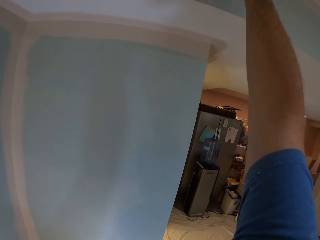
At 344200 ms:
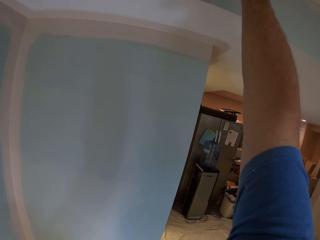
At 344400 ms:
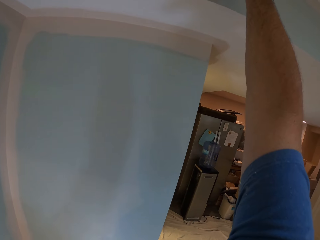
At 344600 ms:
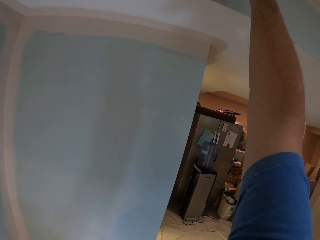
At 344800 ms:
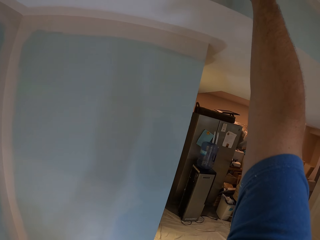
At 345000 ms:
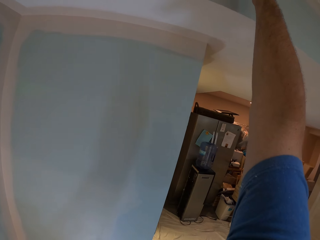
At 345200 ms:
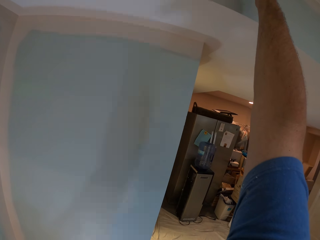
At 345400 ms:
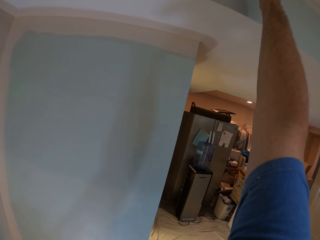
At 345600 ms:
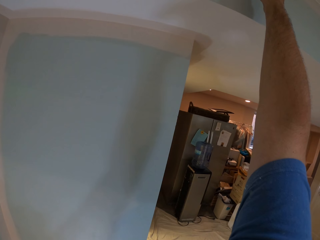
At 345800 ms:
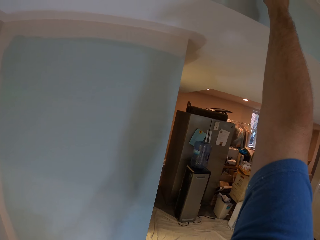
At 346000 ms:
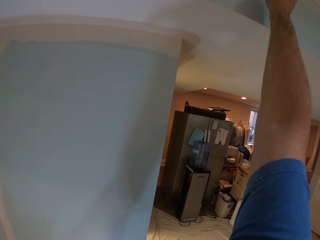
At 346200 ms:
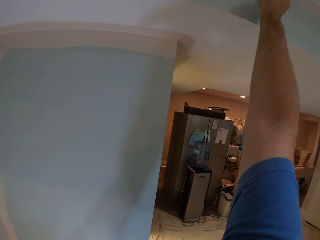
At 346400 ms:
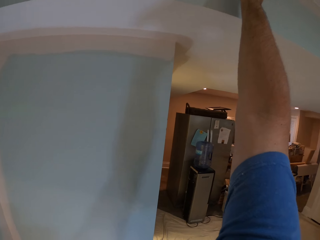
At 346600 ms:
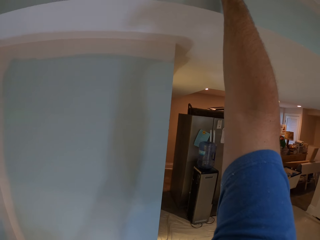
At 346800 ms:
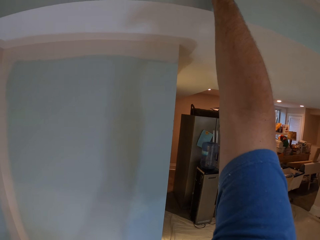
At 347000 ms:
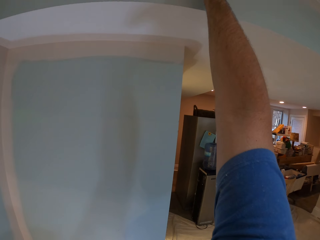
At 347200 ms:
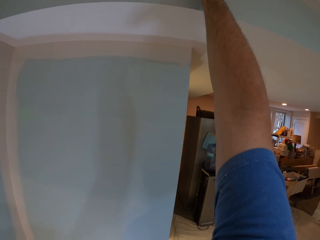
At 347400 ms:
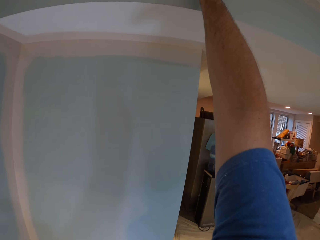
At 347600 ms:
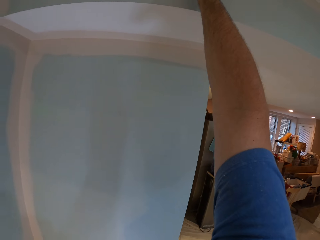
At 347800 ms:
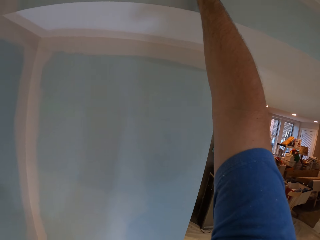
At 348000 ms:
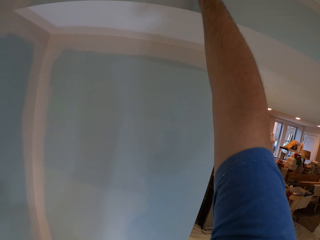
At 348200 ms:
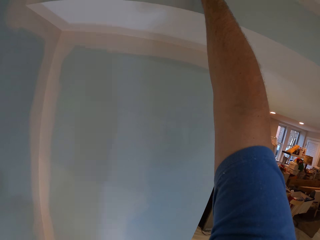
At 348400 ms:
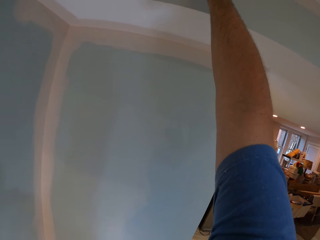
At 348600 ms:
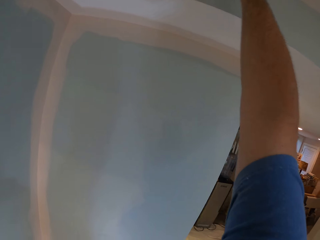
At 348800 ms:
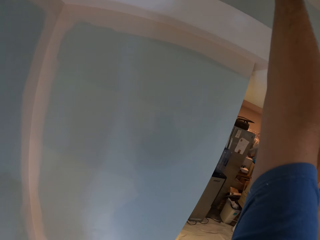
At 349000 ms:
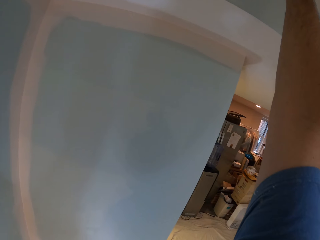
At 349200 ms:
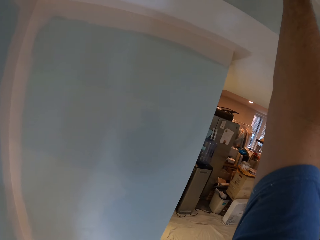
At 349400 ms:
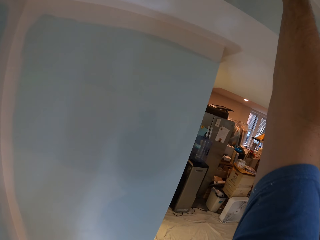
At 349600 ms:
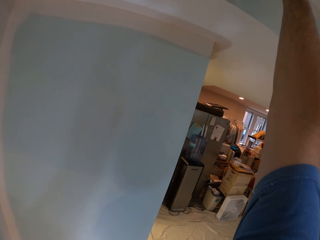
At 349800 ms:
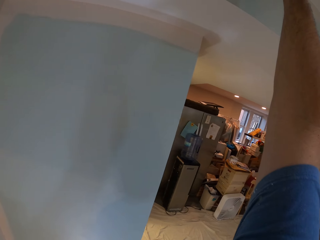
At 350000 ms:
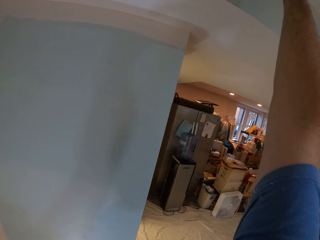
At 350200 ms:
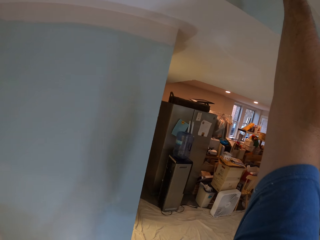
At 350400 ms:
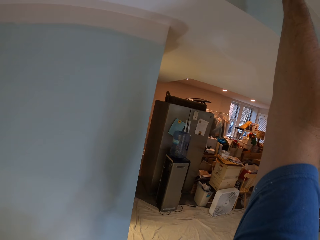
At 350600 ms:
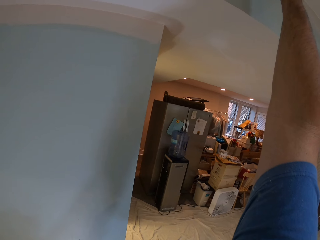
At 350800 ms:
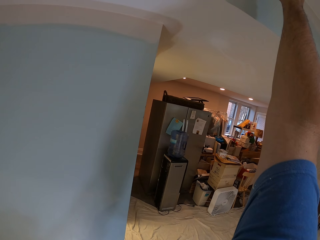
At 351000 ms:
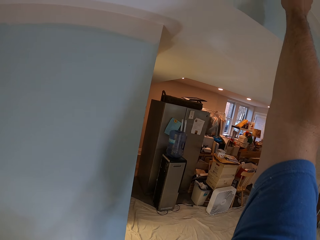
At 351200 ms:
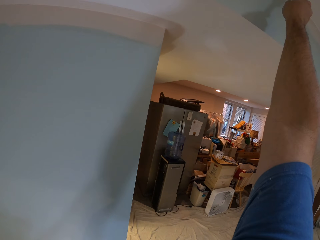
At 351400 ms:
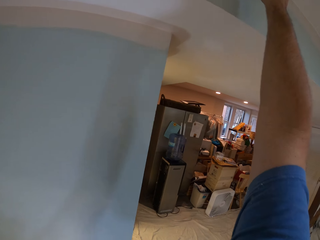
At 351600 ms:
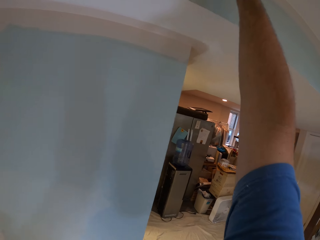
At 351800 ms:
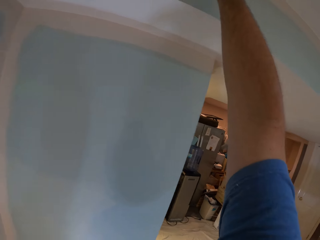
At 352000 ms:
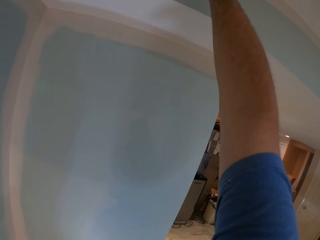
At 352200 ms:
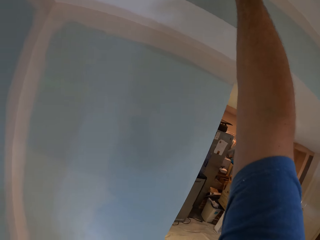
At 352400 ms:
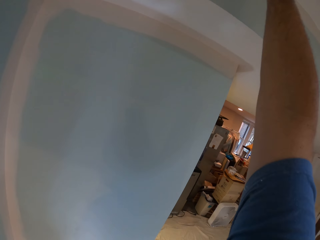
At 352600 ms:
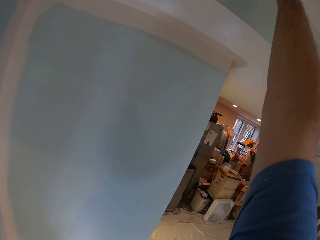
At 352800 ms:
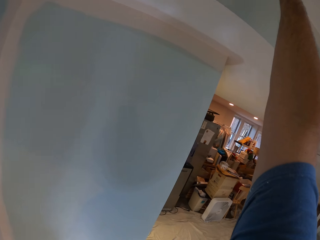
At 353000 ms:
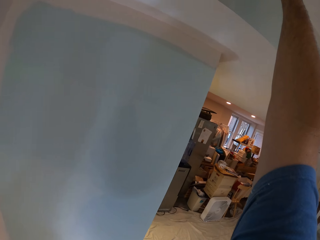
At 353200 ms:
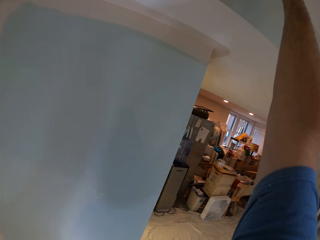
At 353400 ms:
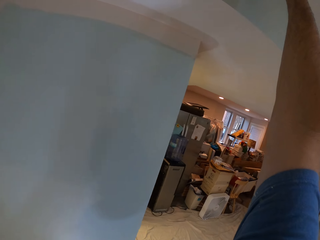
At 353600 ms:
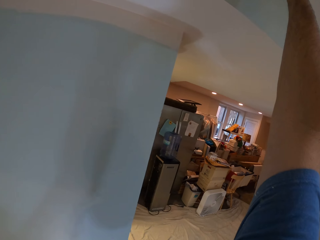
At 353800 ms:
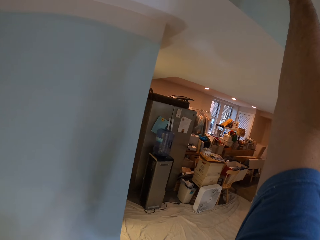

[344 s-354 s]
The camera wearer paints the ceiling of the house with the paint brush.

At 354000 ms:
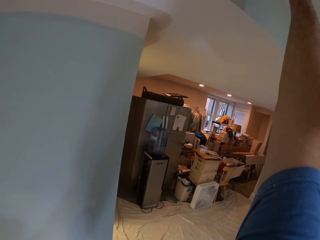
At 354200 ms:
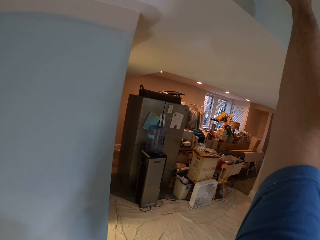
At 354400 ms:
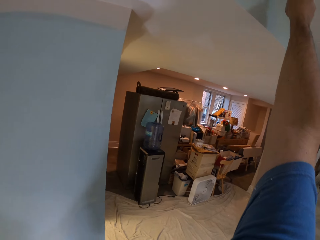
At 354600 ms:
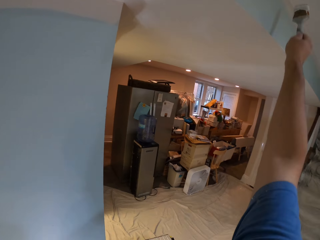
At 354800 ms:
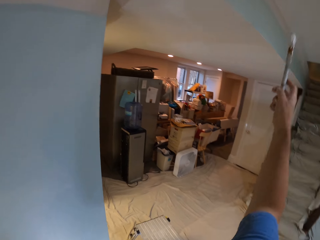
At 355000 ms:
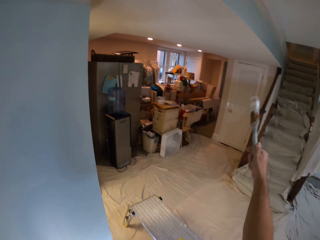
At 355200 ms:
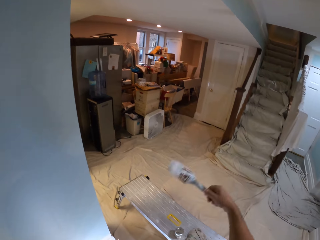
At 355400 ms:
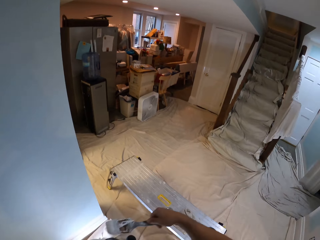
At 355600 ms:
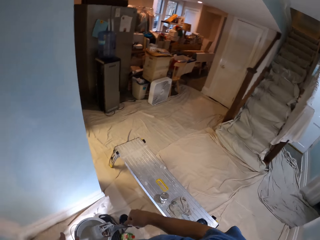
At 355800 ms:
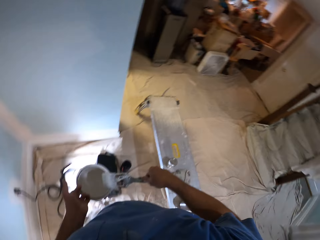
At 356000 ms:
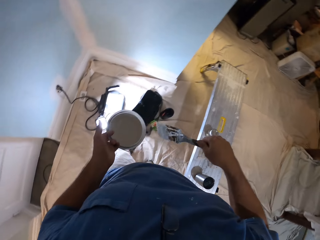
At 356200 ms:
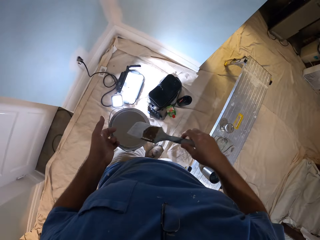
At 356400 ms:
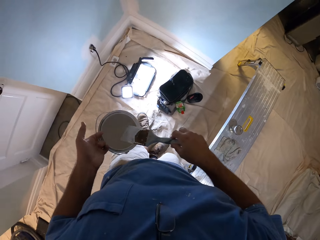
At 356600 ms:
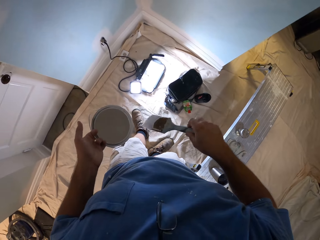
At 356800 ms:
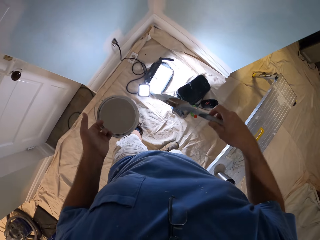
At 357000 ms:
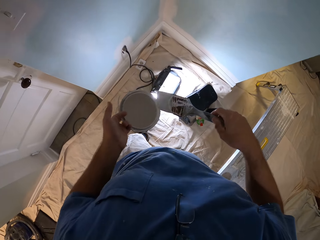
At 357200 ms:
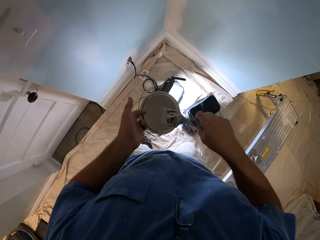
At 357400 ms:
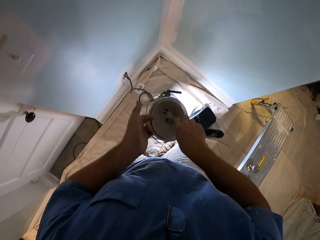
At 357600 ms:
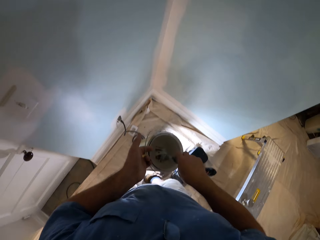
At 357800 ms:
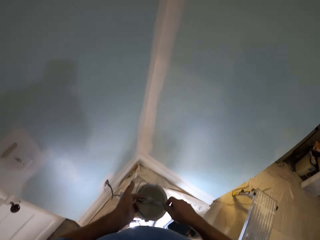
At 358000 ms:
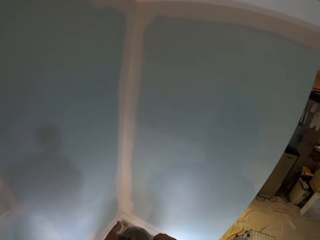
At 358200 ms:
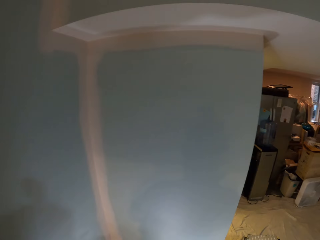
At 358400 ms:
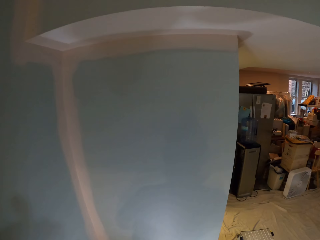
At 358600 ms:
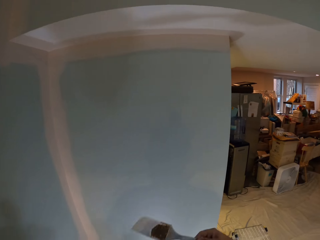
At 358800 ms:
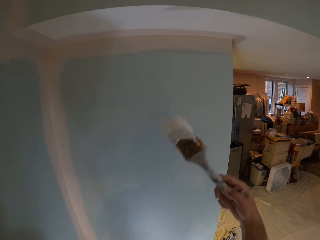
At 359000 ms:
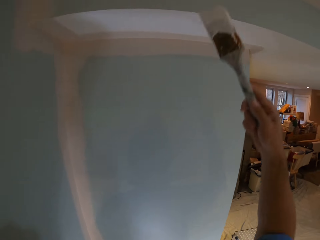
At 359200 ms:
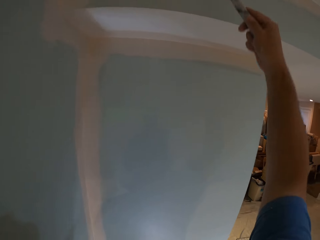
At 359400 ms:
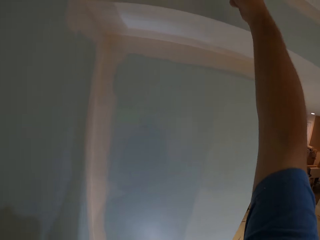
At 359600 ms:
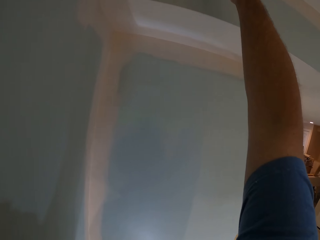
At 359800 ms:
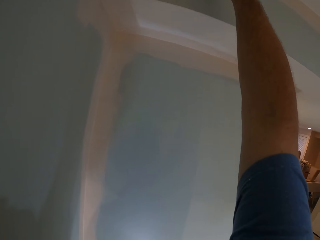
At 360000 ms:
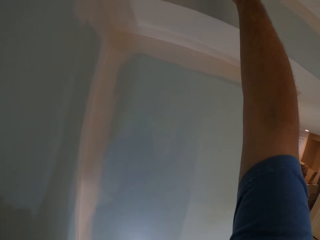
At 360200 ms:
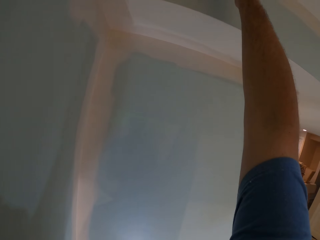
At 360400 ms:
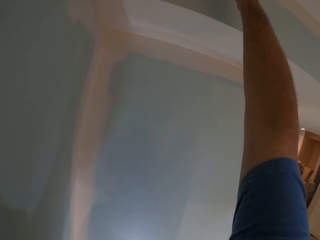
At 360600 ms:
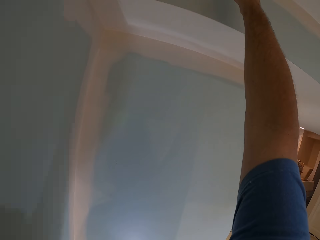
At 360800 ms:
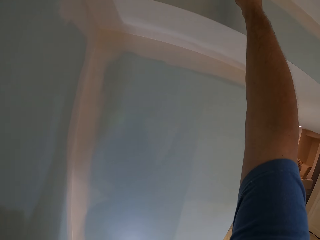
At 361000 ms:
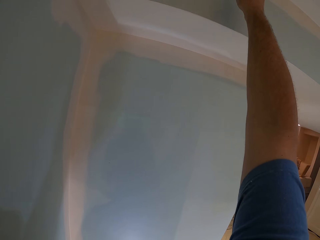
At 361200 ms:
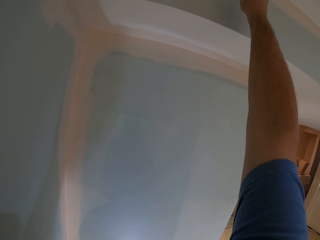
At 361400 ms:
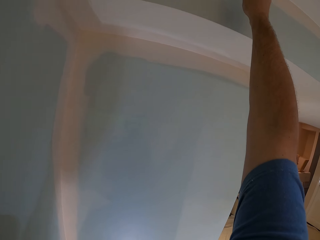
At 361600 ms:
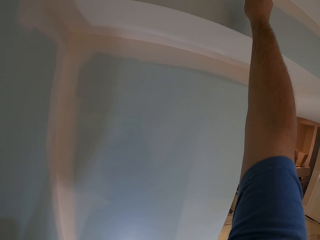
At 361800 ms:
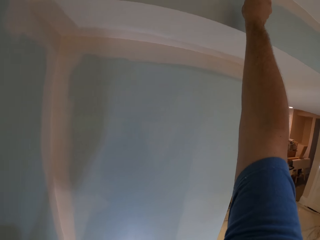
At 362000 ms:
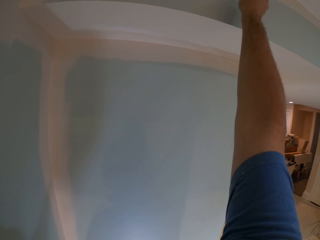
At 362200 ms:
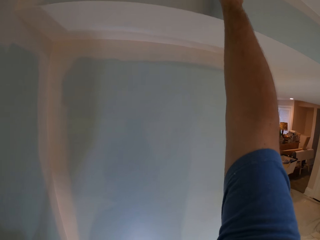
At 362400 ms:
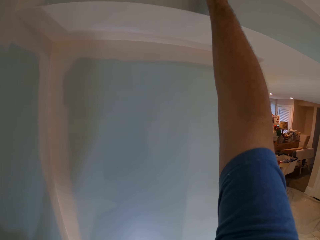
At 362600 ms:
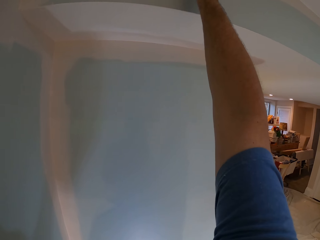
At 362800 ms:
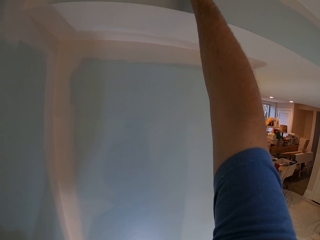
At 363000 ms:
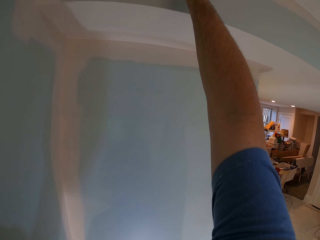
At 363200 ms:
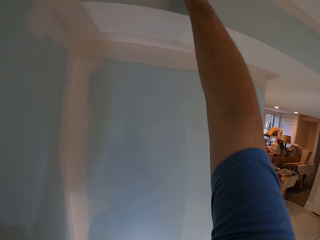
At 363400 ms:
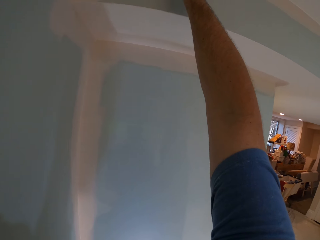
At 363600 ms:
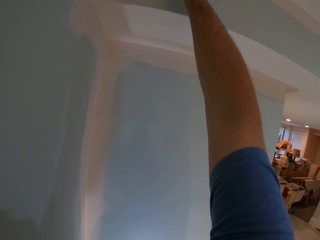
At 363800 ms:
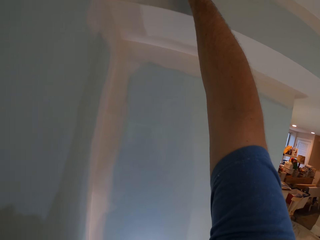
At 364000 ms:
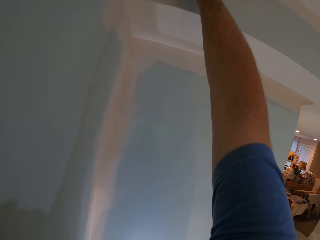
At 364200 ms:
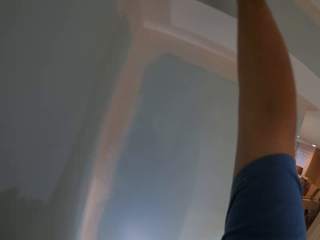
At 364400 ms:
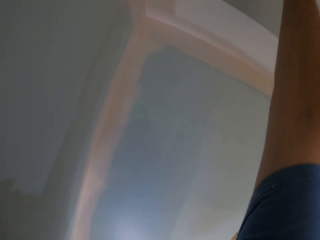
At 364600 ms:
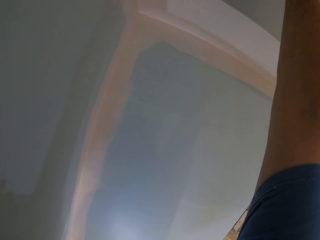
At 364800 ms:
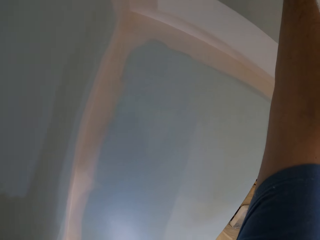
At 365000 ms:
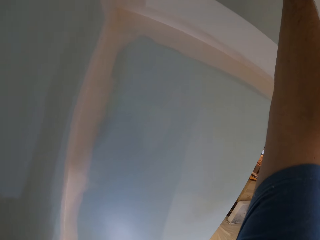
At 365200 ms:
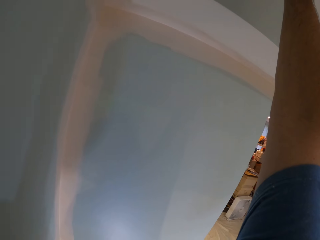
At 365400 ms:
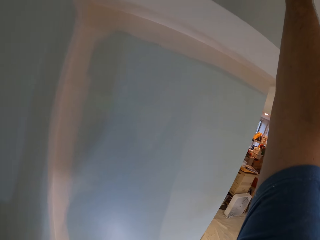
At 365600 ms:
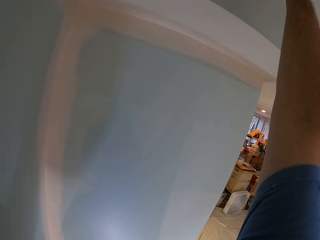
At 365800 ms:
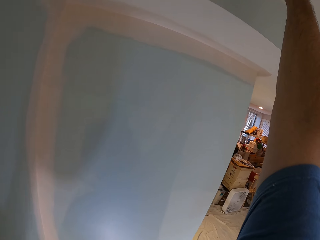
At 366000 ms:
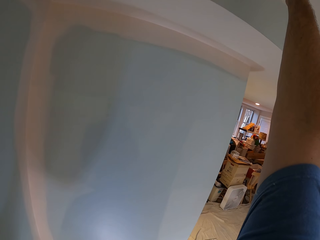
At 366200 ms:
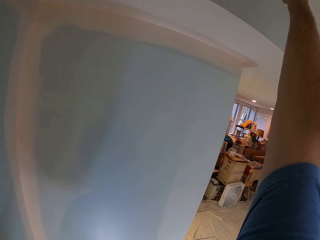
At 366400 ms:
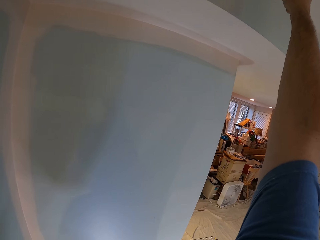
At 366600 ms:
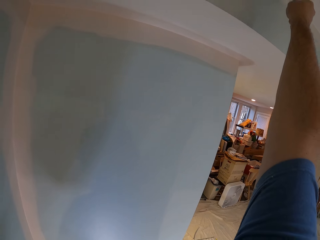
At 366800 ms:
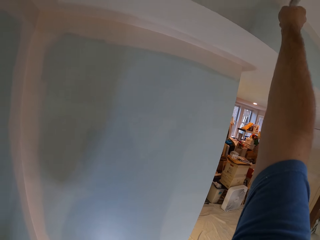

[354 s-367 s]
The camera wearer wipes the paint brush on the paint can's brim. They step forward. They dip the paint brush into the paint can. They paint the ceiling of the house with the paint brush.
